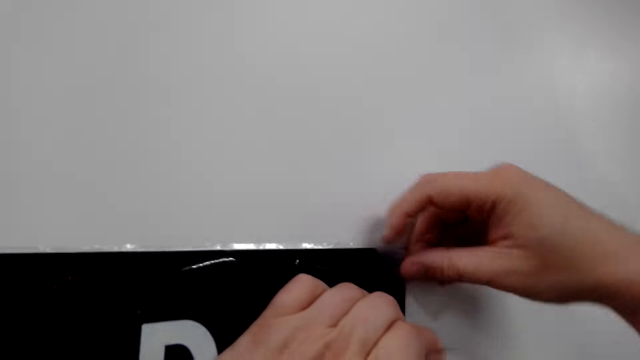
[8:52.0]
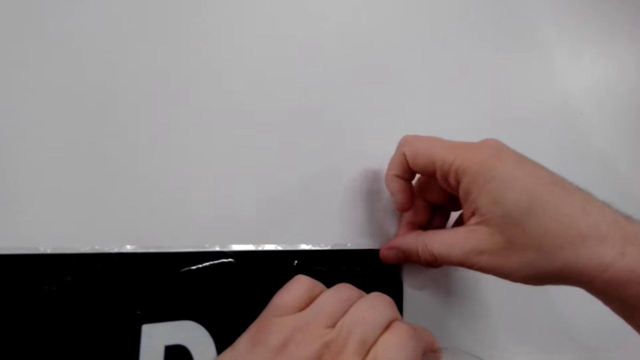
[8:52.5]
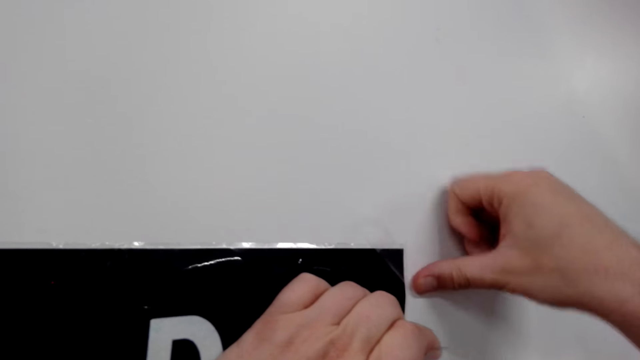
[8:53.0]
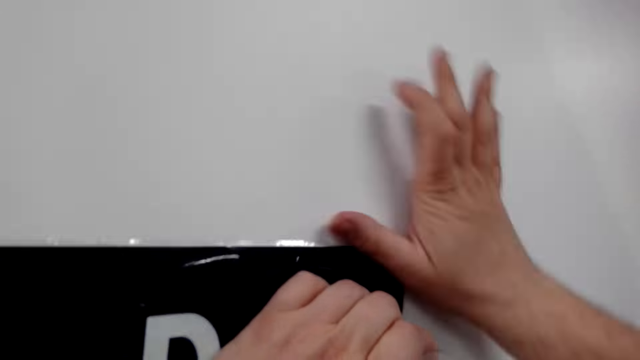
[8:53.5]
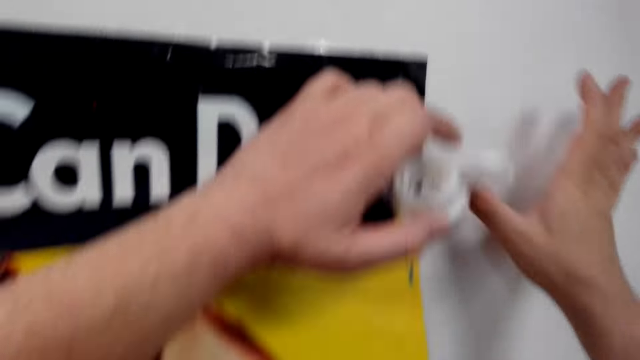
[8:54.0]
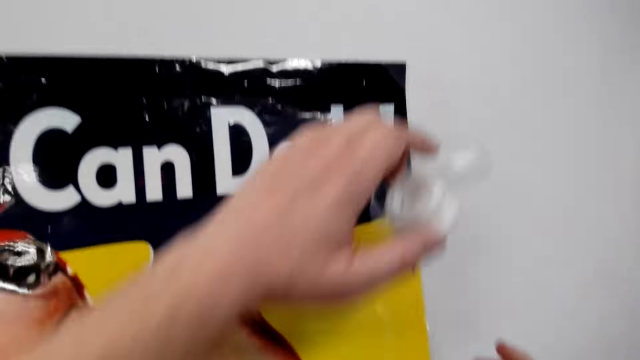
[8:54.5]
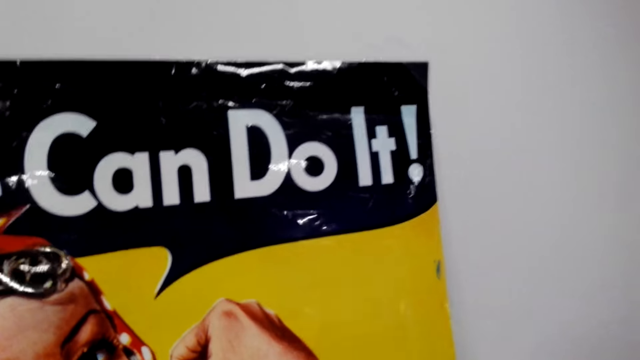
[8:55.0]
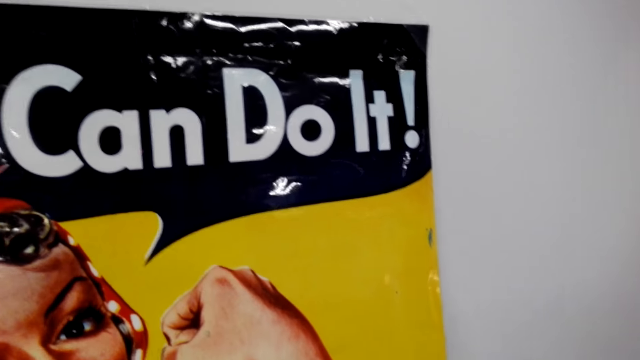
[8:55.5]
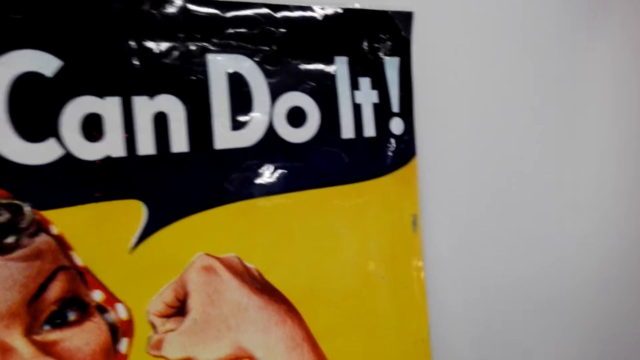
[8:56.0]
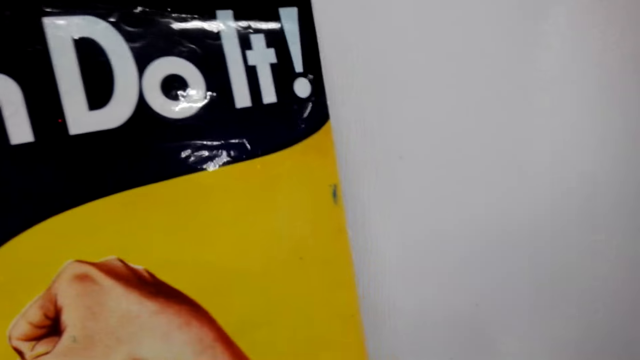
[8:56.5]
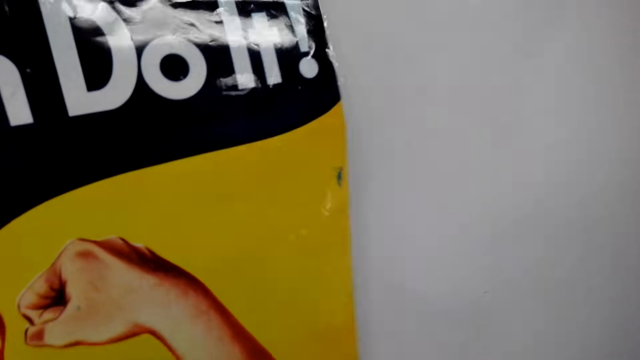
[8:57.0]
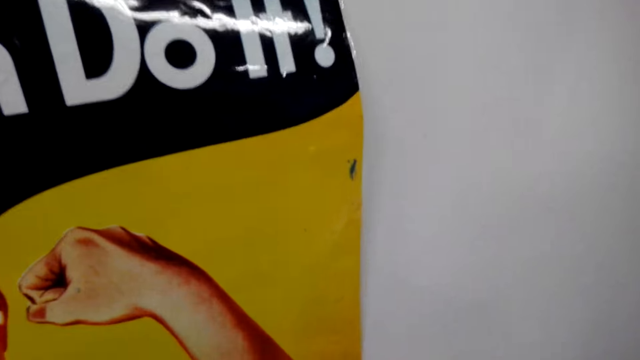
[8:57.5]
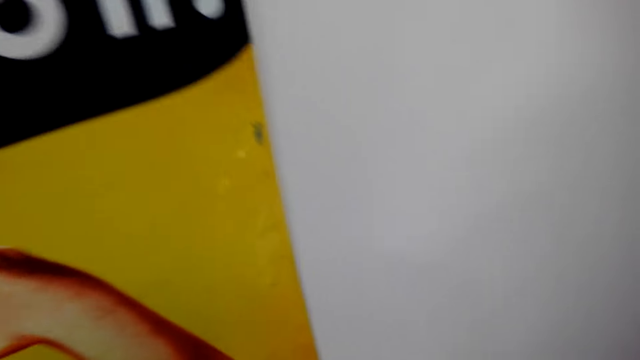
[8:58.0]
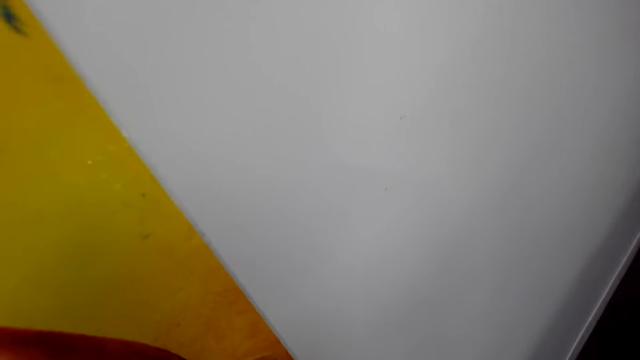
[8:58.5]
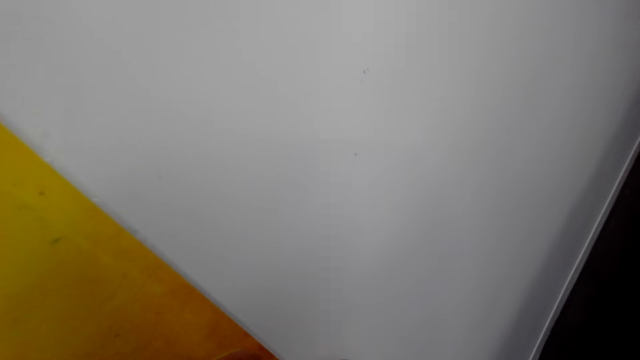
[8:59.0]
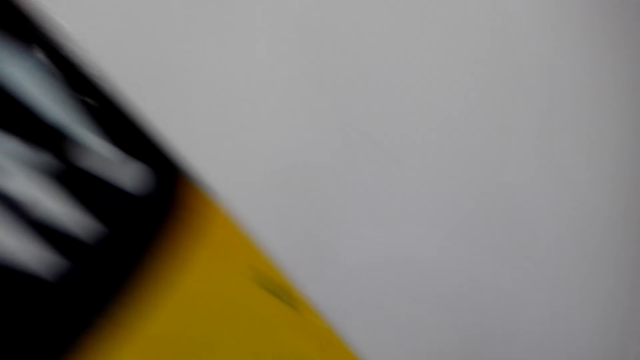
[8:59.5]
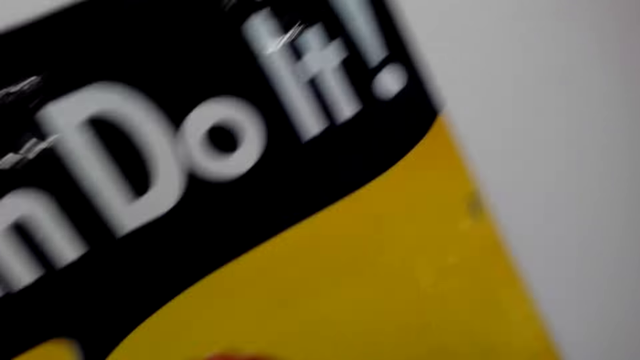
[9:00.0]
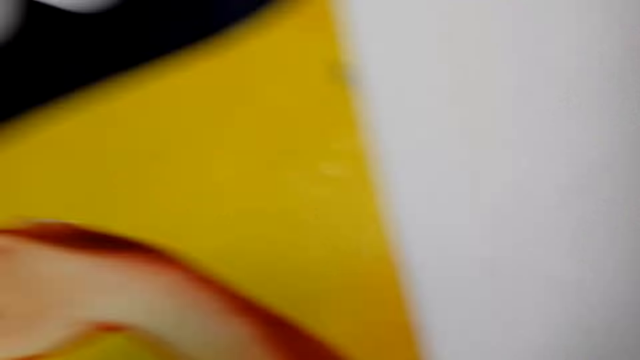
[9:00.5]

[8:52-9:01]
The camera wearer sticks the tape on the poster. He adjusts the poster on the wall with his hands. He touches the poster.

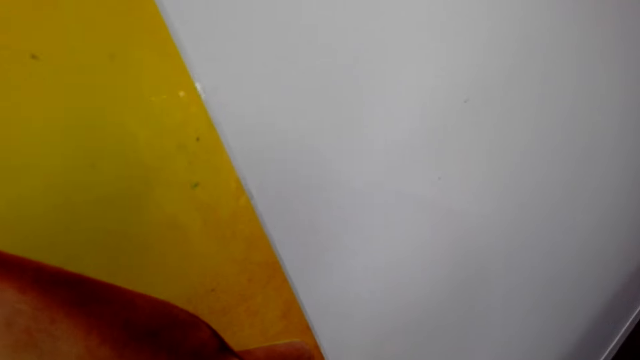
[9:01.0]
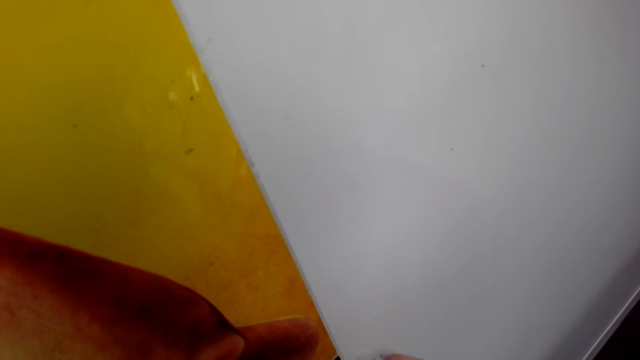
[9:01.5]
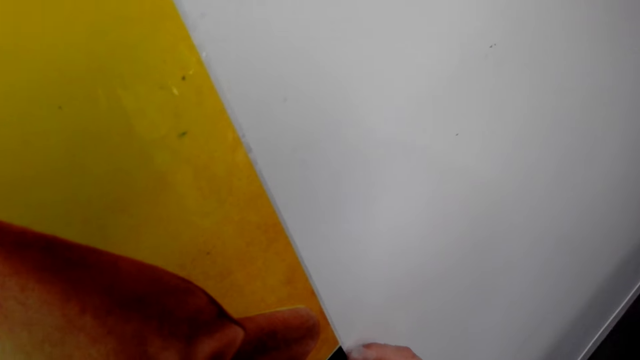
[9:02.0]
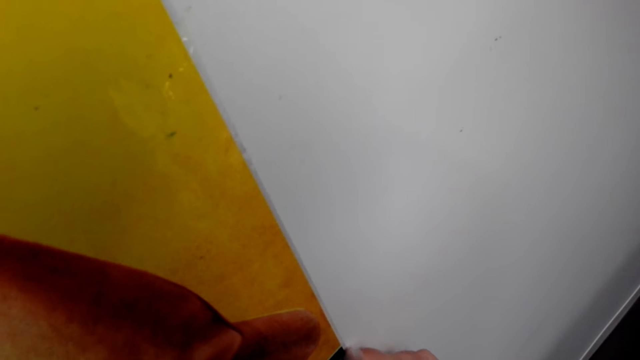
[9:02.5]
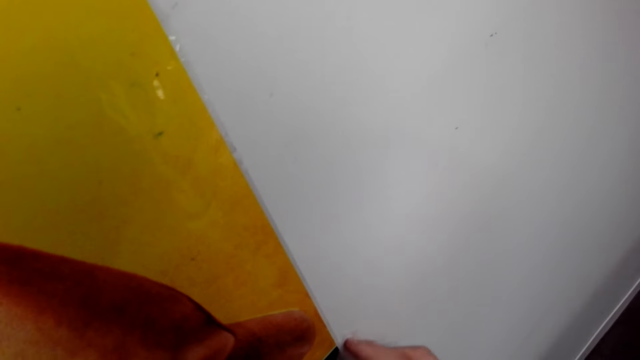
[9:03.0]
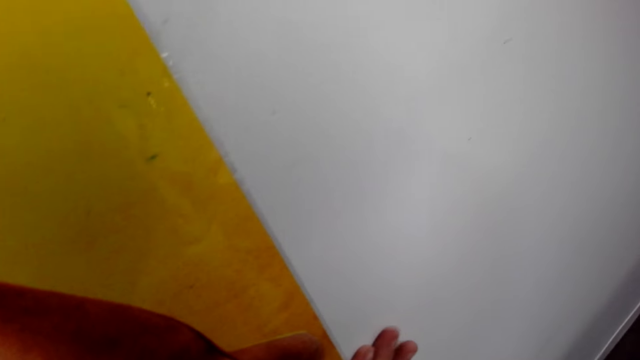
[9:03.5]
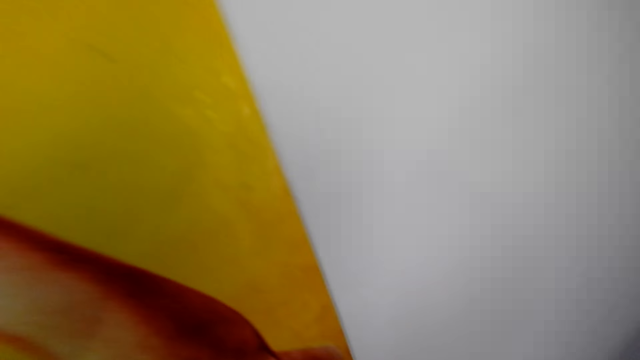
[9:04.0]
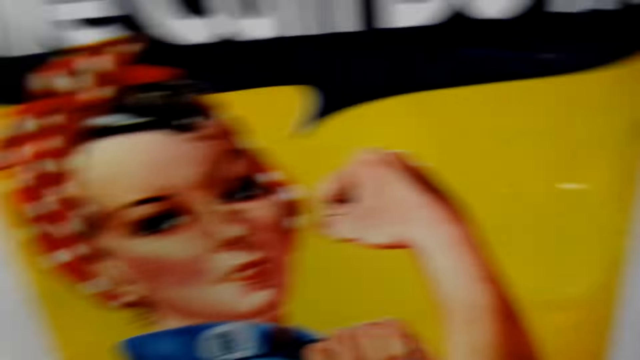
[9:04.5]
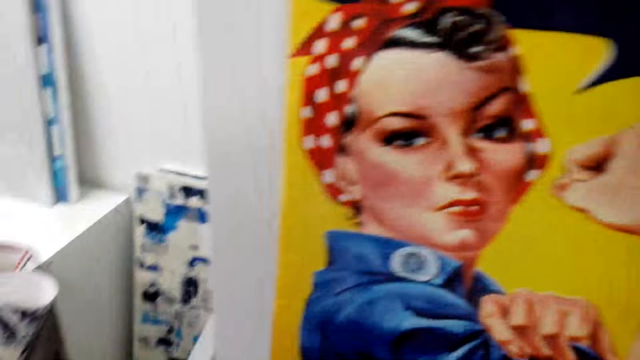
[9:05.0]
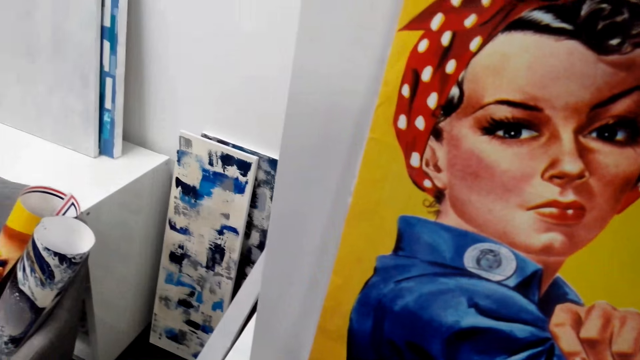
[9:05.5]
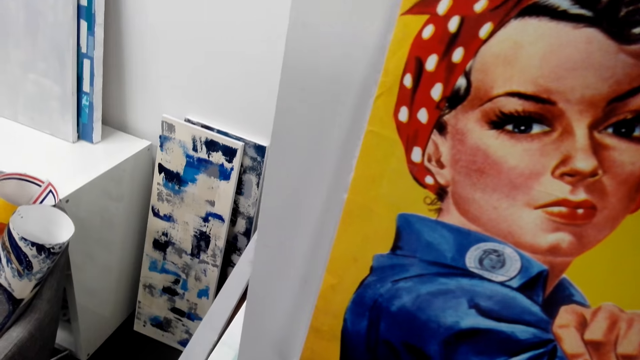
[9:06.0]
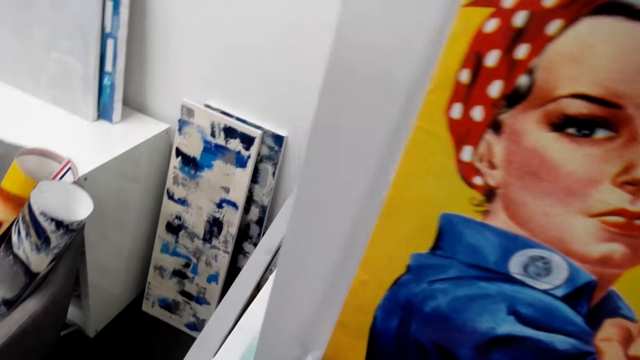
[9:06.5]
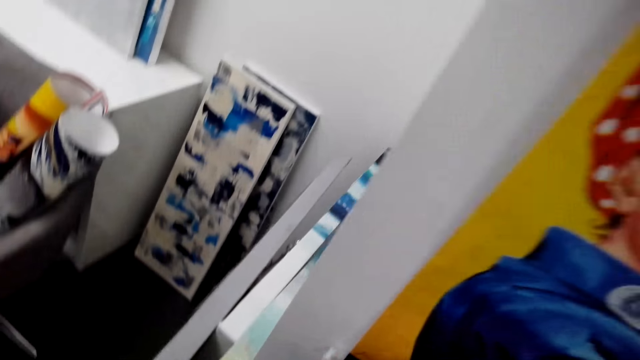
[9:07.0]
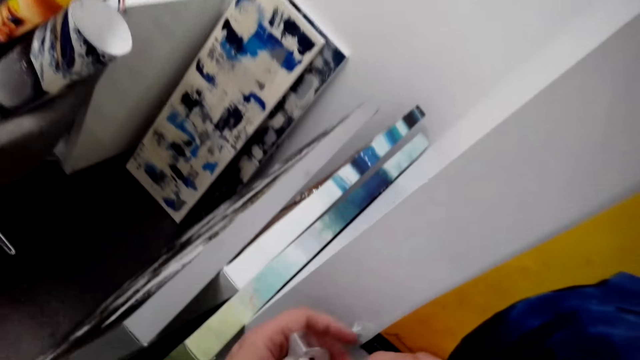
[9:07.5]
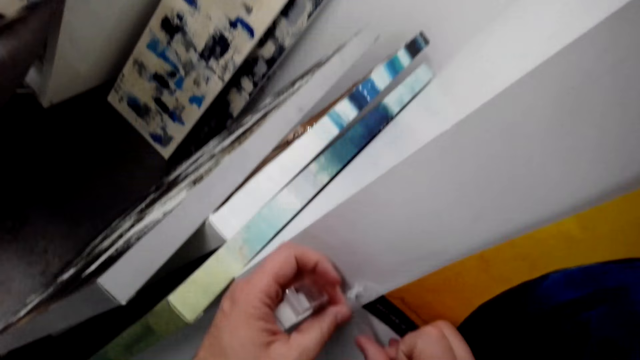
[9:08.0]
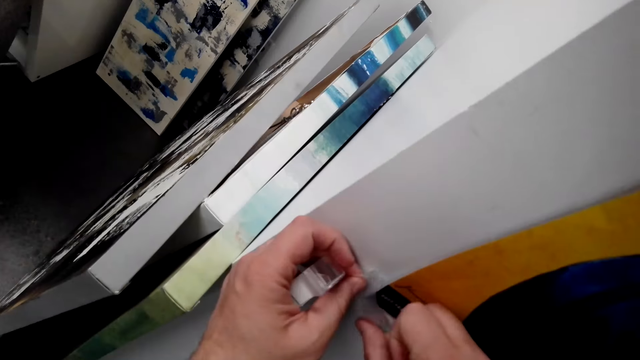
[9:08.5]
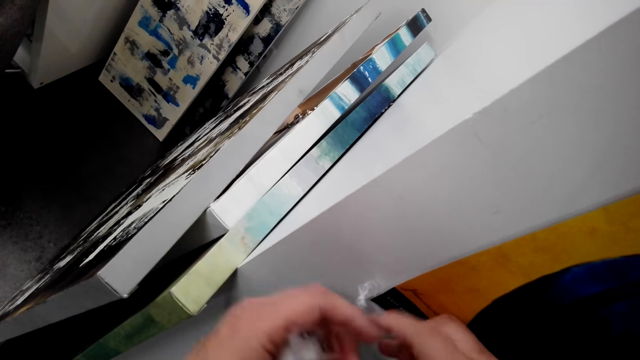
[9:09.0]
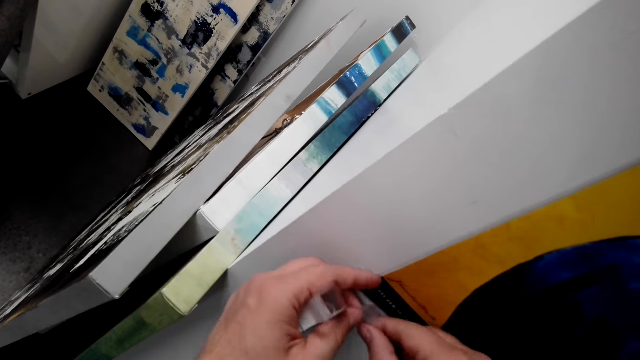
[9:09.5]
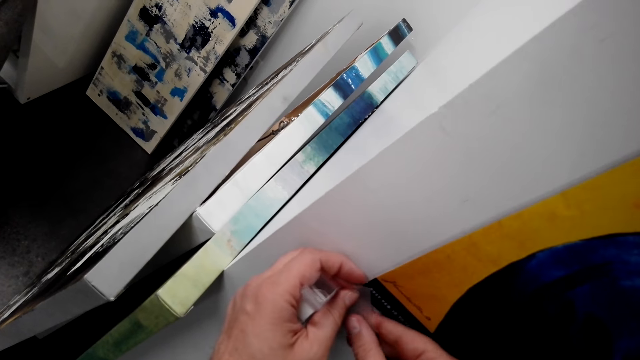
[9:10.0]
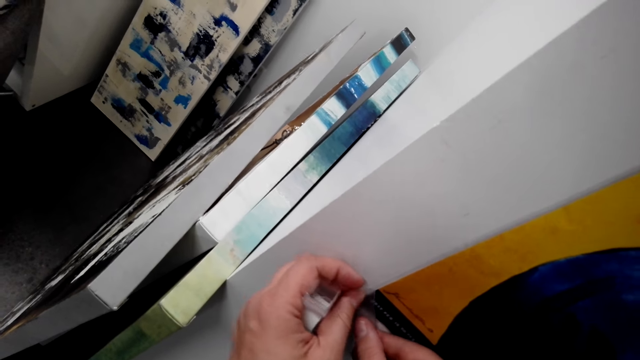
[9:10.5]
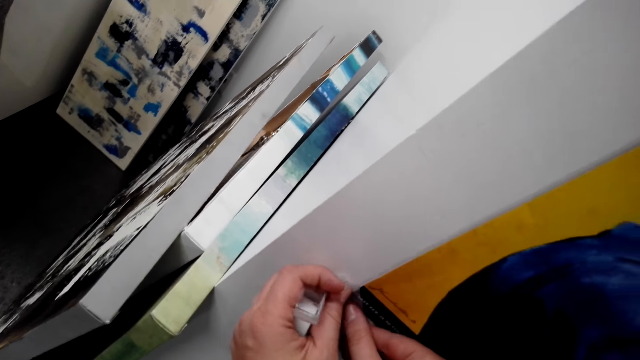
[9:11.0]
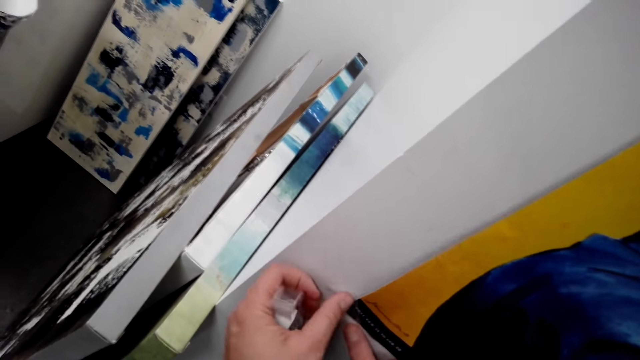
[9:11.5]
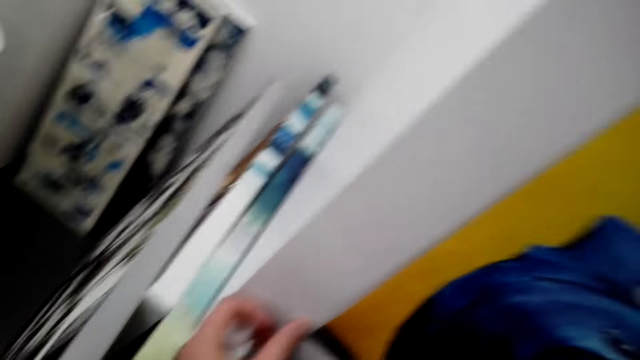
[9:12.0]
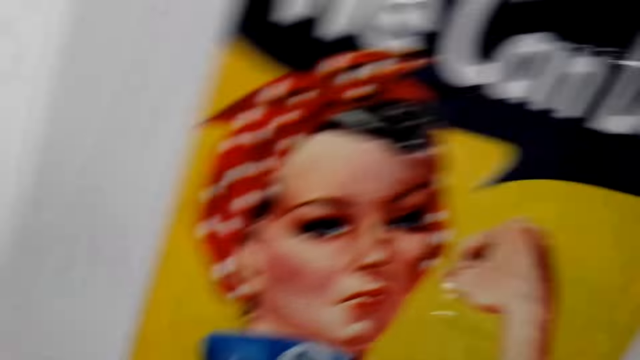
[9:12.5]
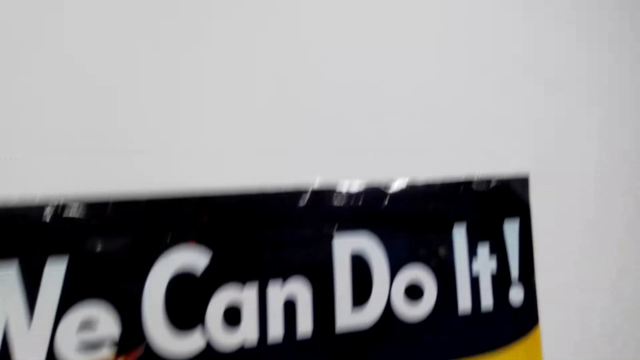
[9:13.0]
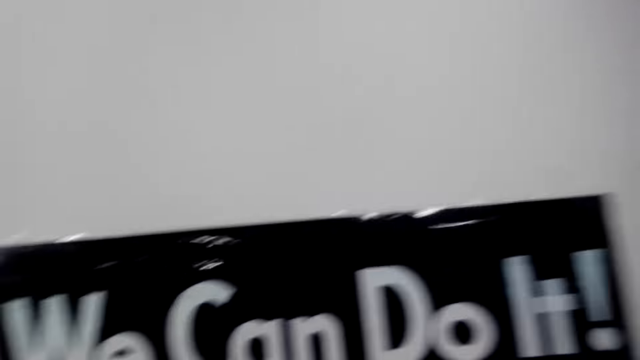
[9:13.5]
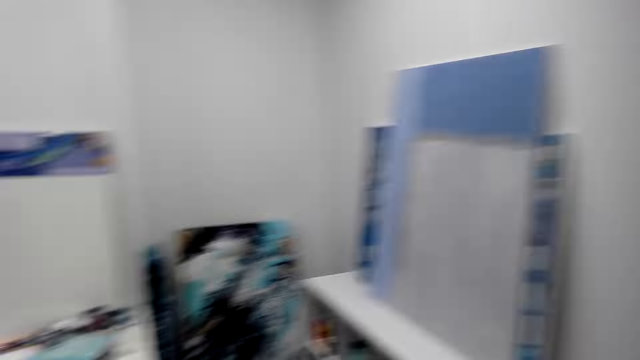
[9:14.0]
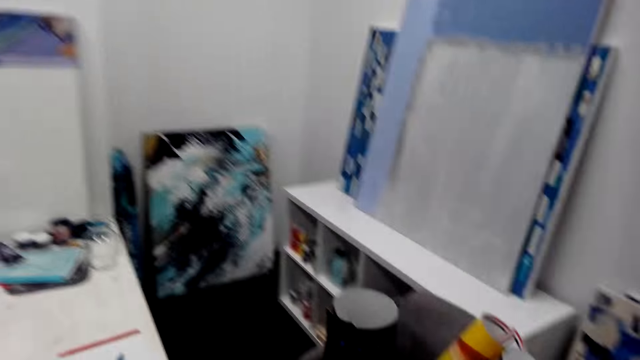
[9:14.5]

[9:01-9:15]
The camera wearer sticks a cellotape on the poster. He cuts tape with his hands. He cuts the cellotape. He sticks the tape on the poster.
